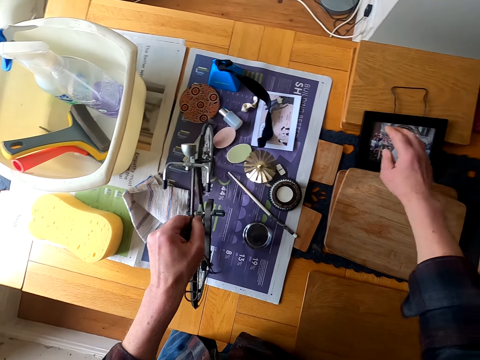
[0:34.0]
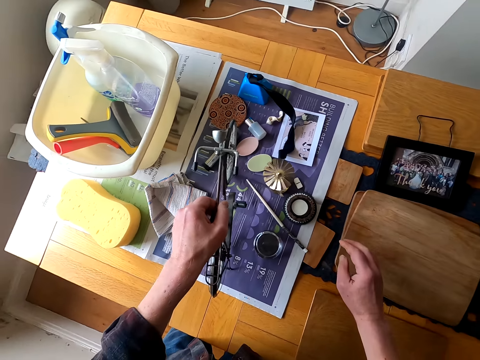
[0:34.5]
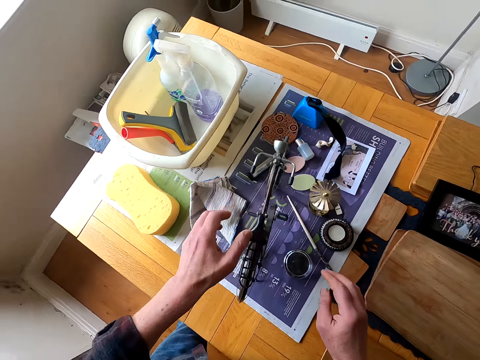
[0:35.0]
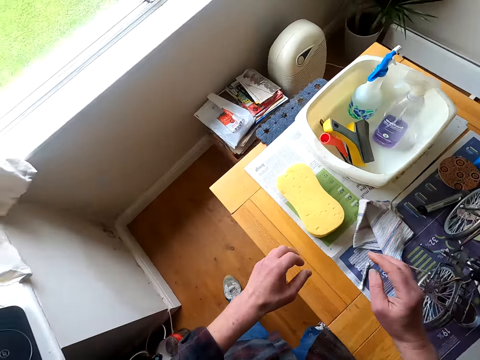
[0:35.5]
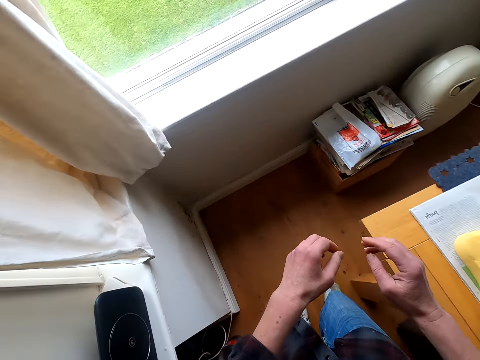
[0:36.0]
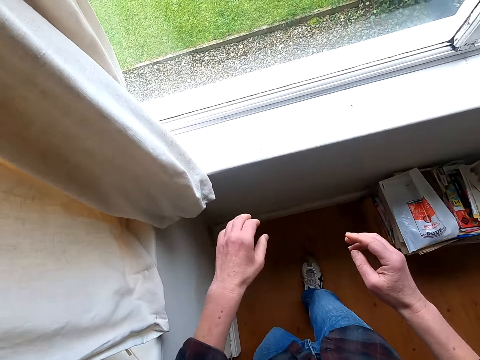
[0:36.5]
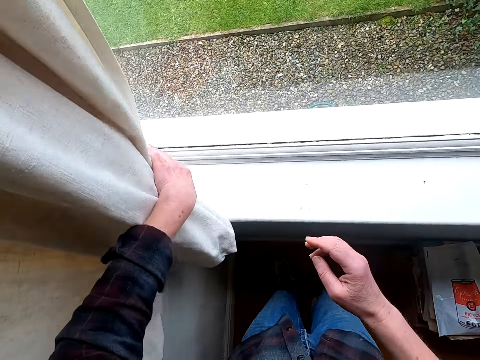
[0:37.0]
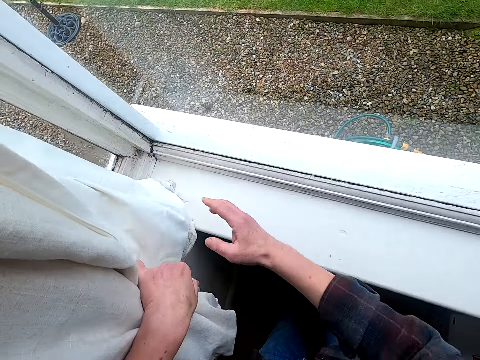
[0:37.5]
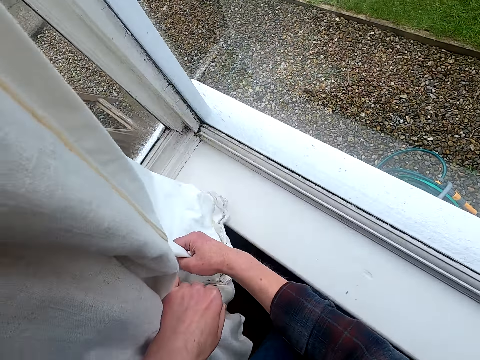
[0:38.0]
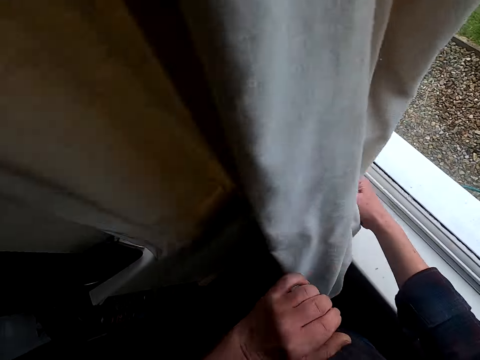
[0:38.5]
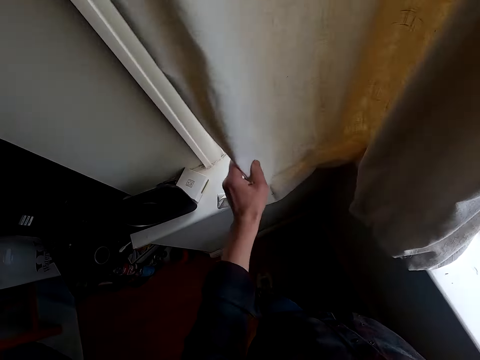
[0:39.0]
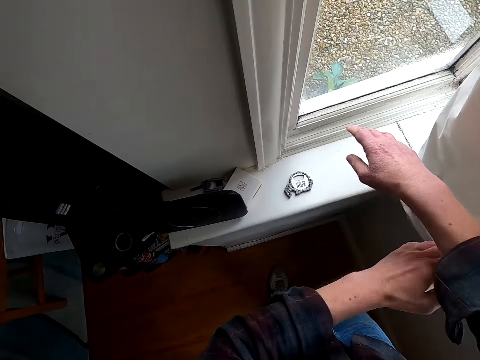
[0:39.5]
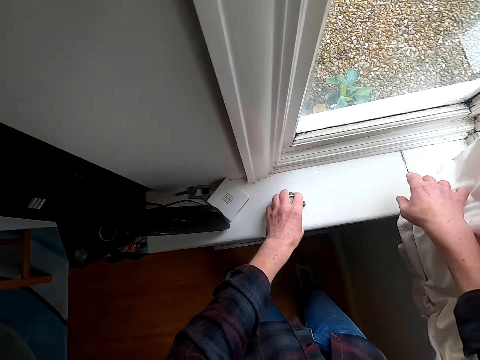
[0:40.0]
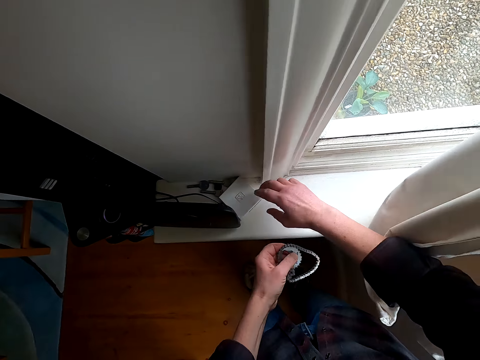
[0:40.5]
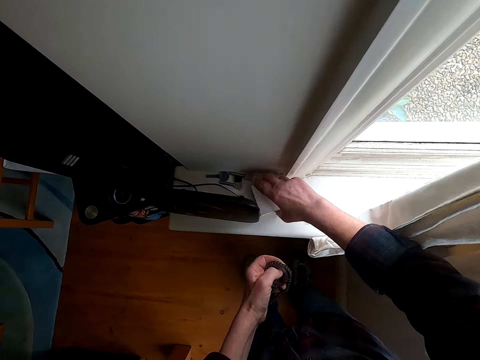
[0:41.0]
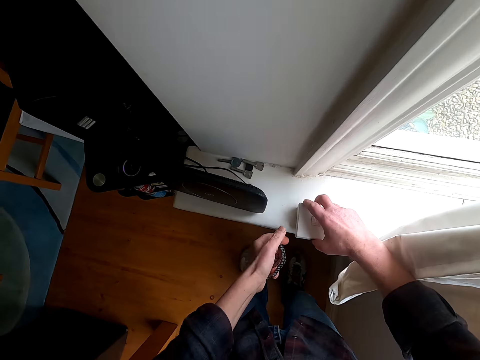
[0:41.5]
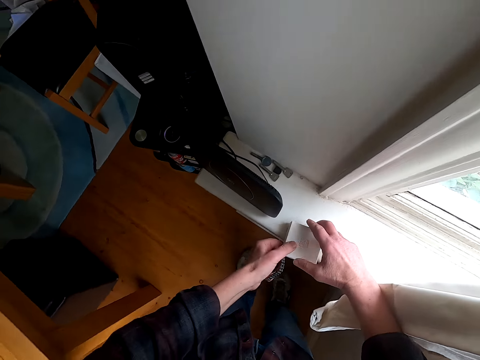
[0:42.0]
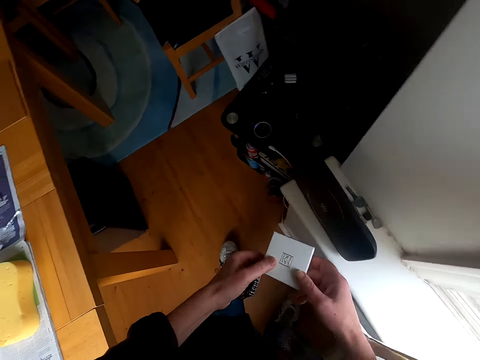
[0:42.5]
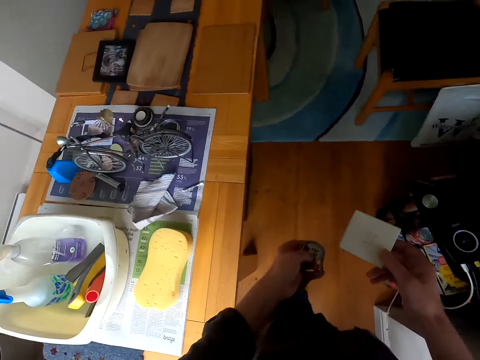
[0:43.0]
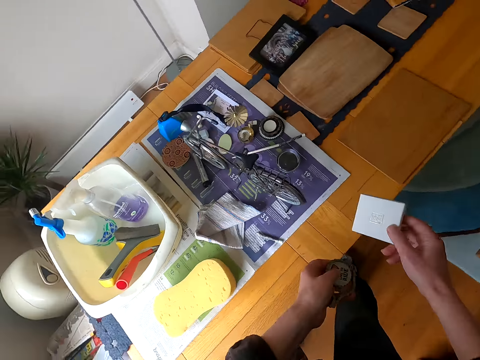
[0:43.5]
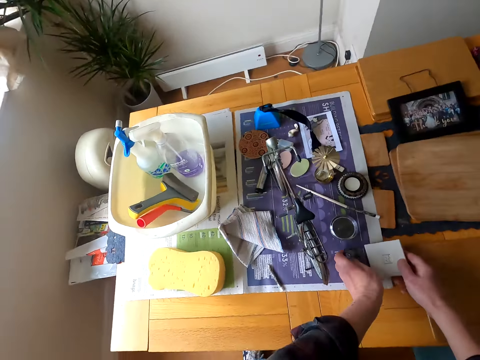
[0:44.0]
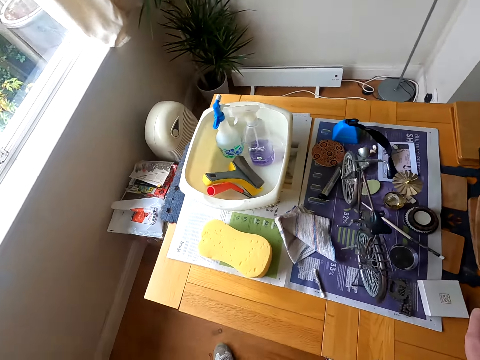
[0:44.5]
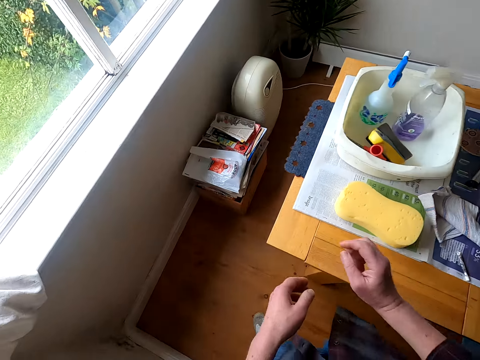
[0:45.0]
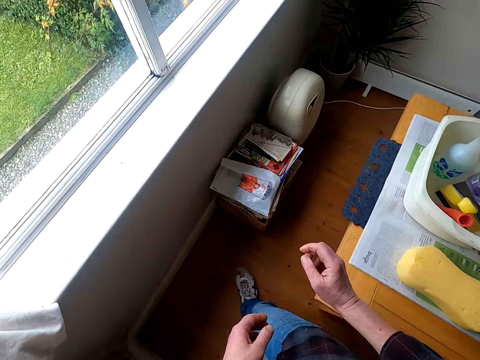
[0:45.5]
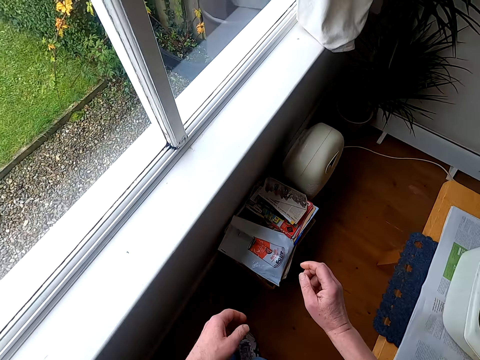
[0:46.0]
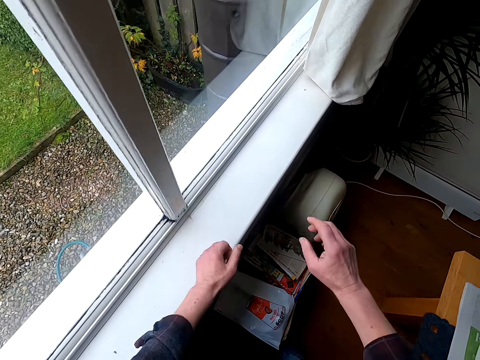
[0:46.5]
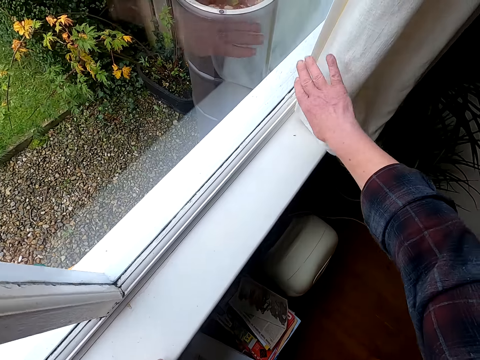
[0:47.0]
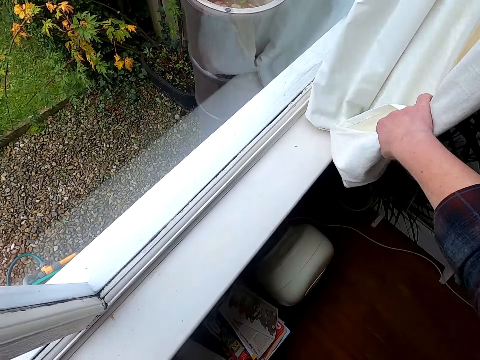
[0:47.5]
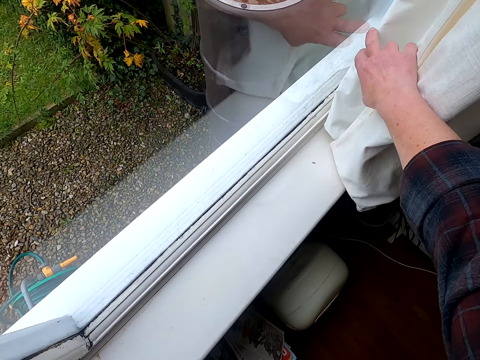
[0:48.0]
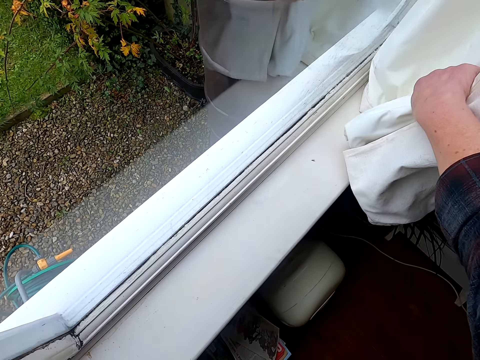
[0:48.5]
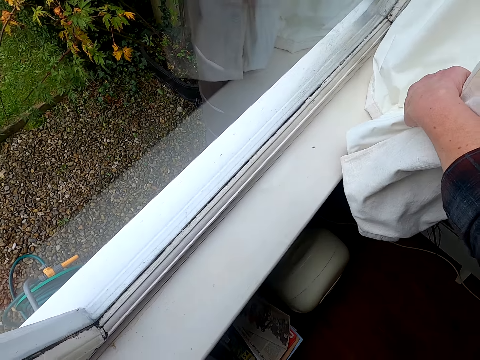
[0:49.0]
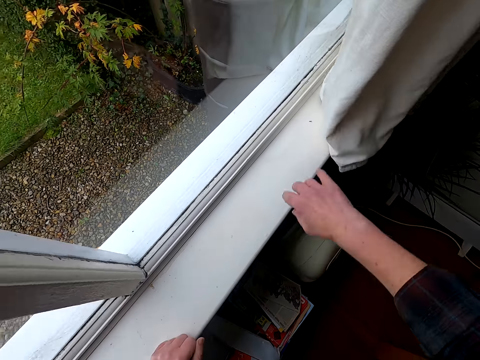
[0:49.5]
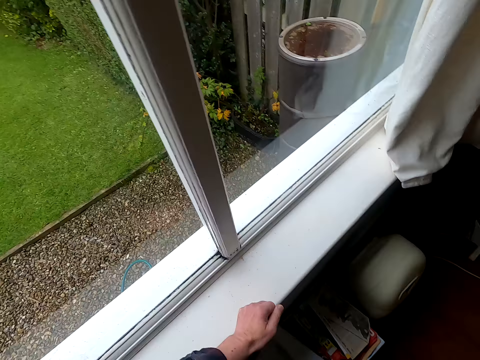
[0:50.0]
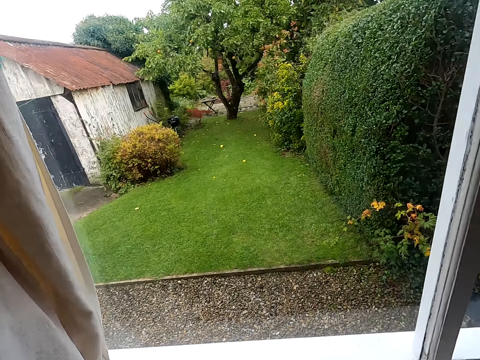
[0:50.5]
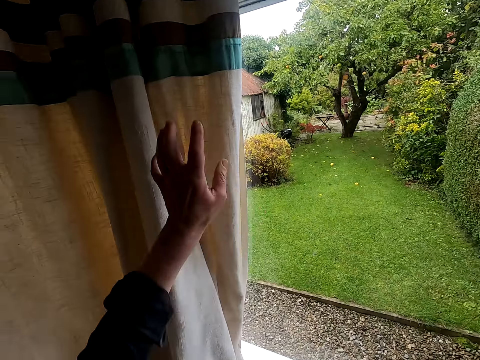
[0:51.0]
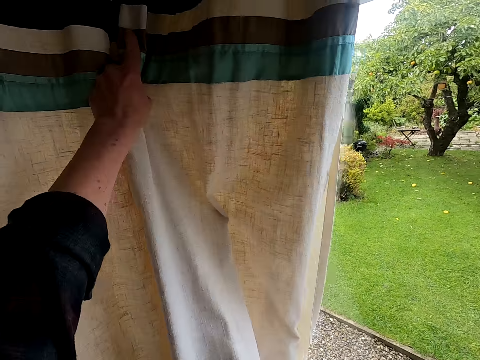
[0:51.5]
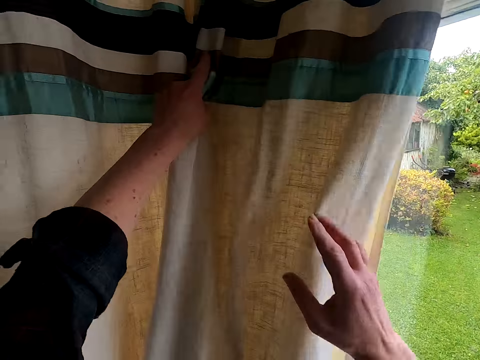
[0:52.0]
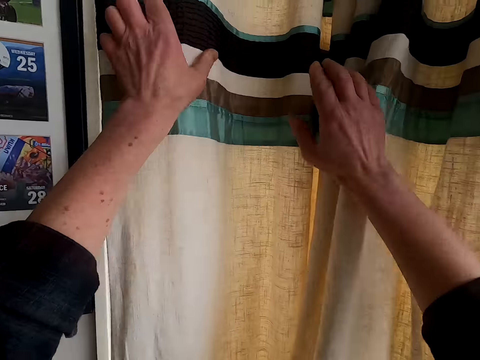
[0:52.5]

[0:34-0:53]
The camera wearer puts a bicycle toy on the newspaper. They walk in the house to the window. They move the curtains and touch the curtains. They pick up a bicycle chain. They pick up something. They walk in the house to the table. They put the bicycle chain on the newspaper. They walk in the house. They touch the curtains and move the curtains.

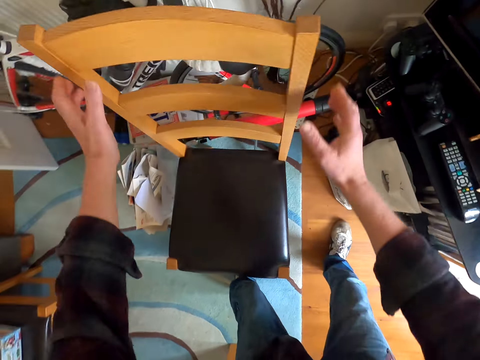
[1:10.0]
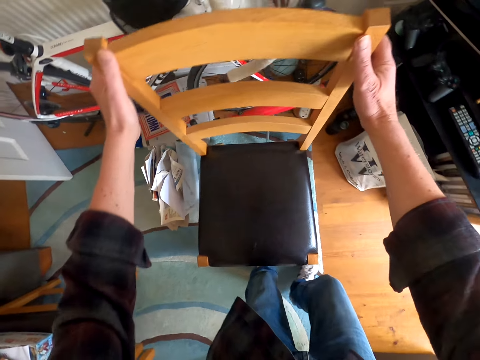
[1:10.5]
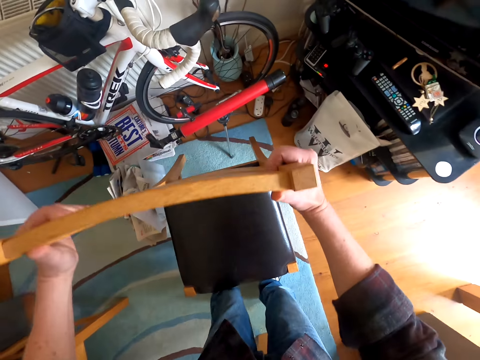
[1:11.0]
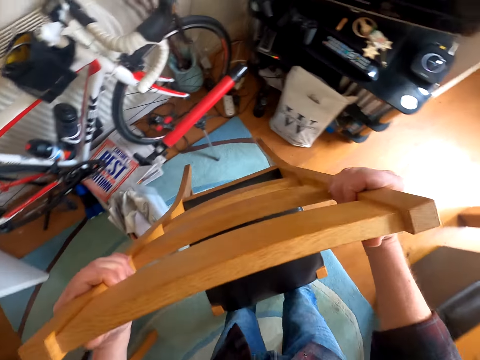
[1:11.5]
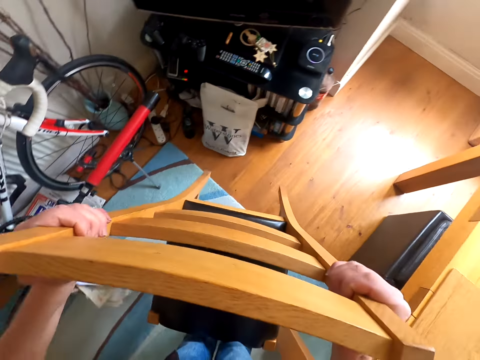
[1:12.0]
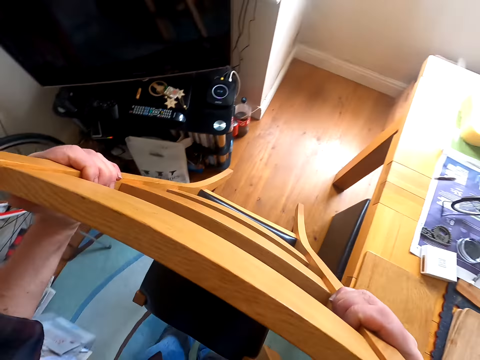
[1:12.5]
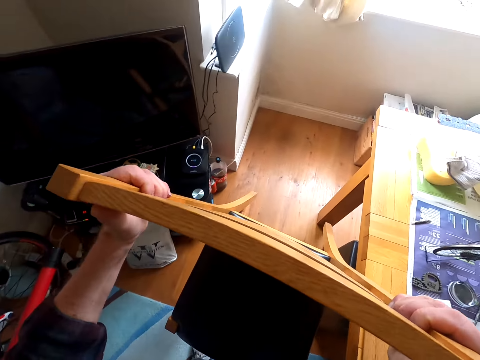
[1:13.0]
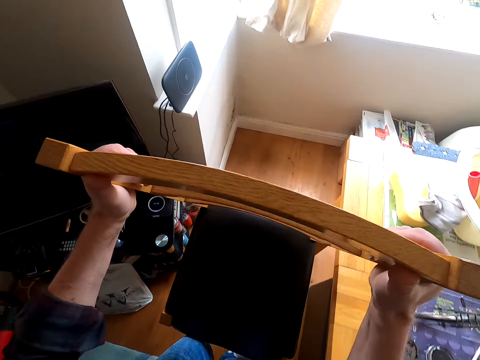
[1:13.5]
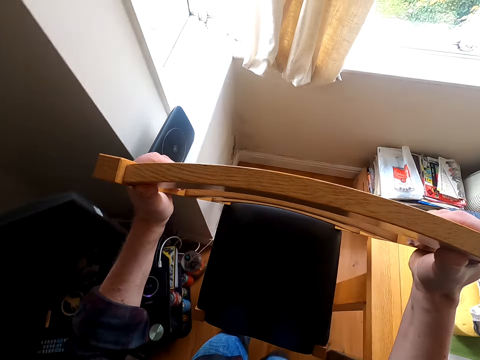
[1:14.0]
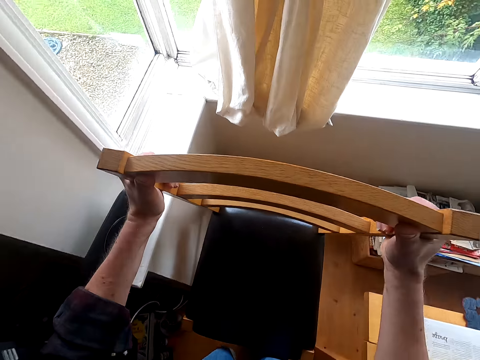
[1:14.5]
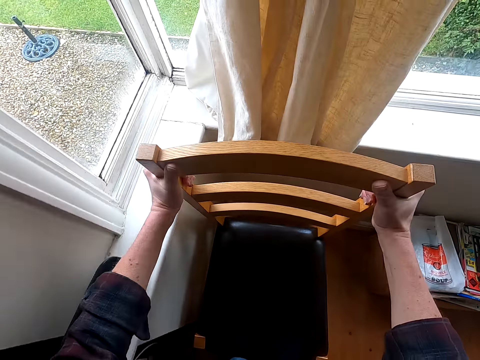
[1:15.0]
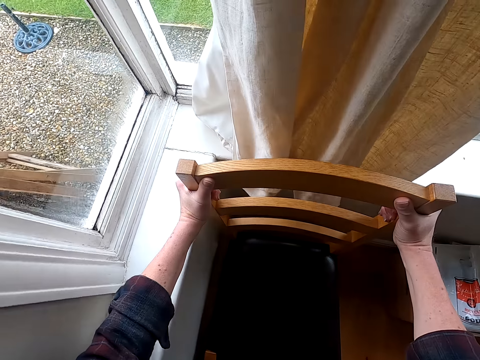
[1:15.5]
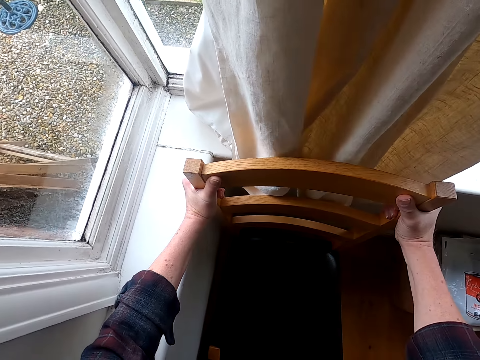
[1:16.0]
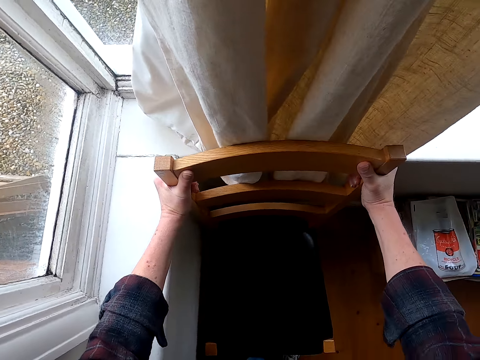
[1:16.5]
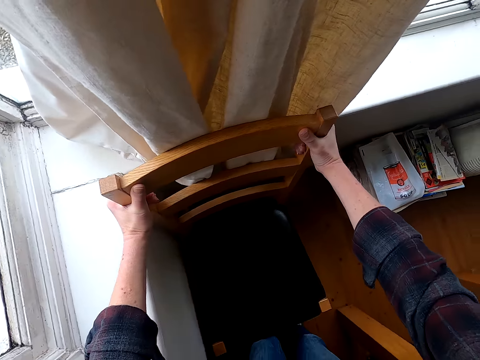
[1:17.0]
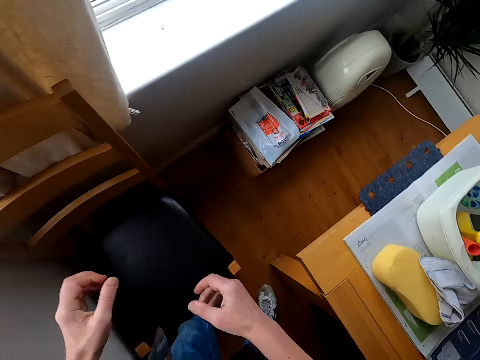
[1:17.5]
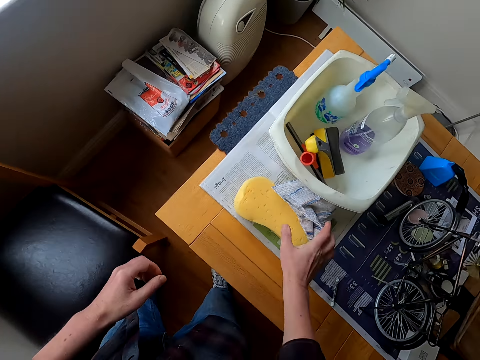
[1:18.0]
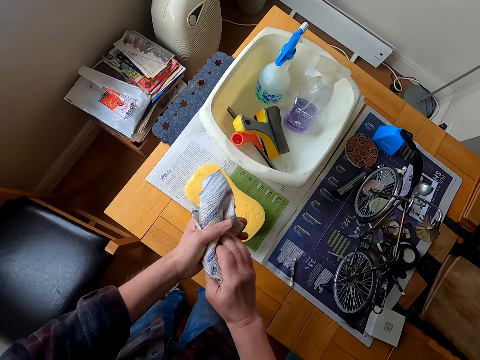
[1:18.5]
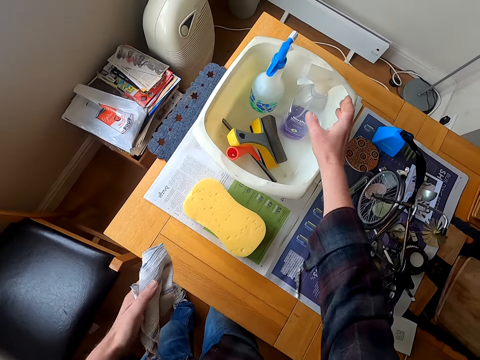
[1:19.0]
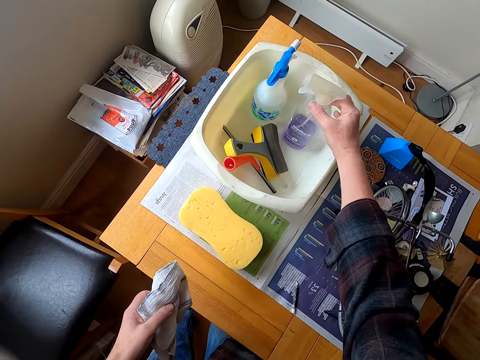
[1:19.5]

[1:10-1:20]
The camera wearer takes a chair and carries the chair to the window. They walk in the house. They put the chair down. They pick up a wiping cloth.
